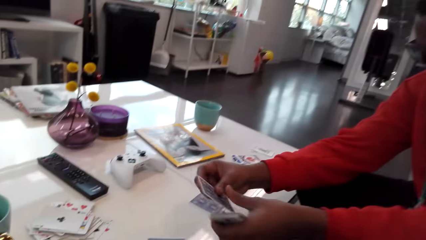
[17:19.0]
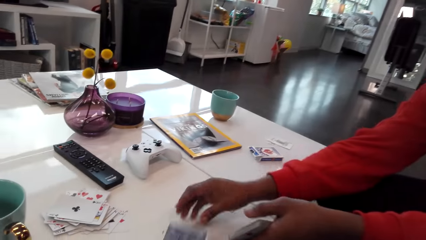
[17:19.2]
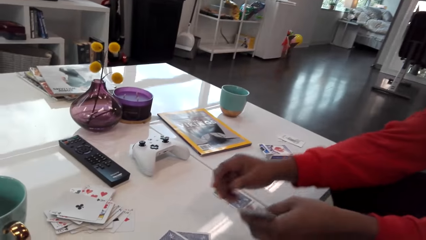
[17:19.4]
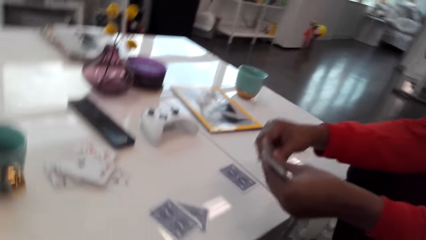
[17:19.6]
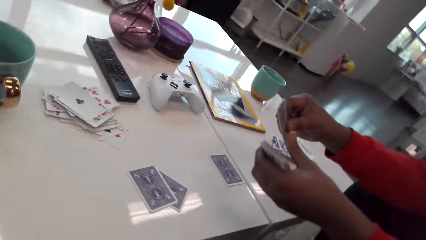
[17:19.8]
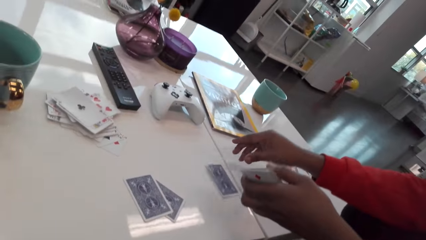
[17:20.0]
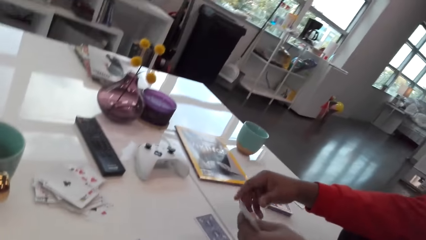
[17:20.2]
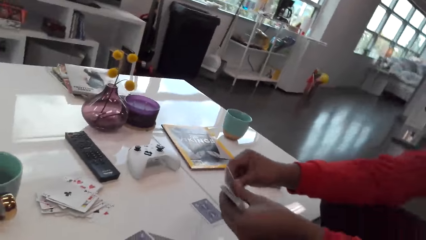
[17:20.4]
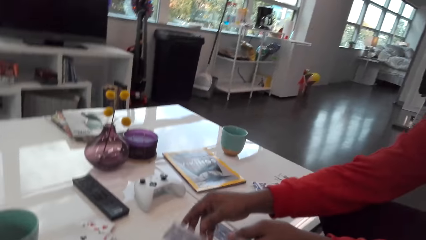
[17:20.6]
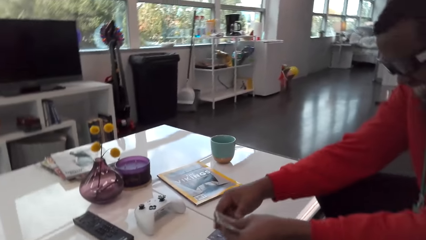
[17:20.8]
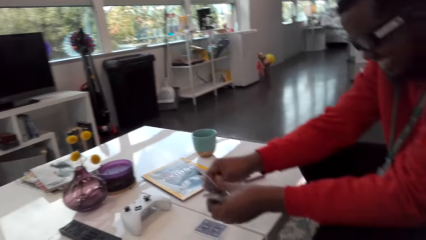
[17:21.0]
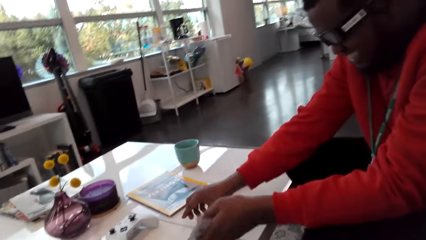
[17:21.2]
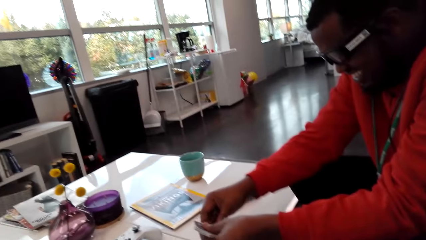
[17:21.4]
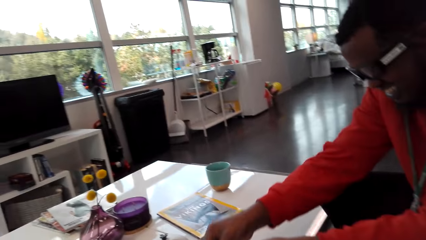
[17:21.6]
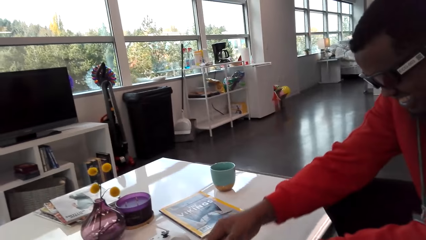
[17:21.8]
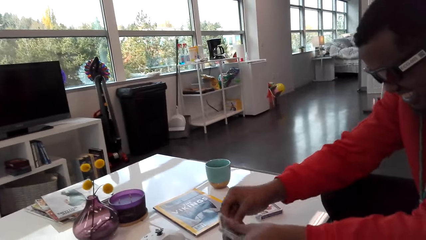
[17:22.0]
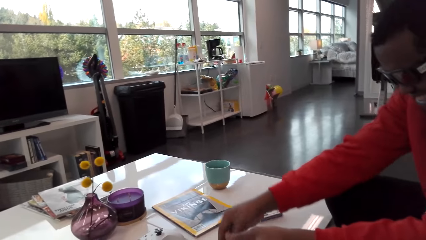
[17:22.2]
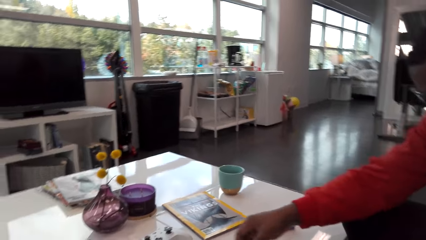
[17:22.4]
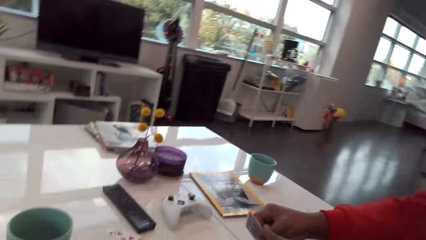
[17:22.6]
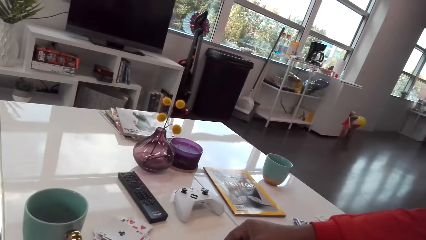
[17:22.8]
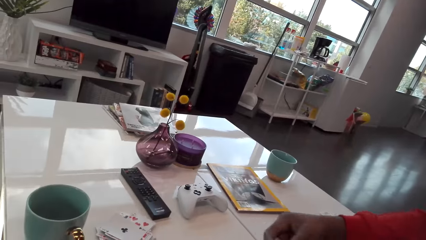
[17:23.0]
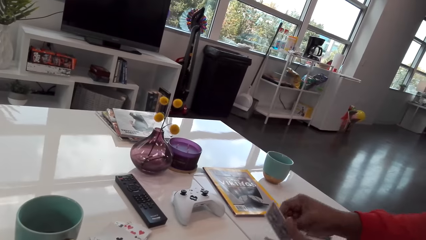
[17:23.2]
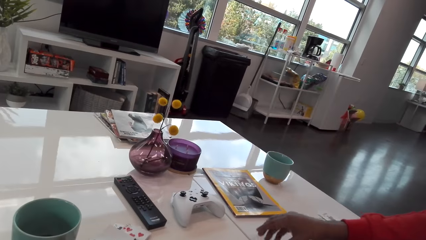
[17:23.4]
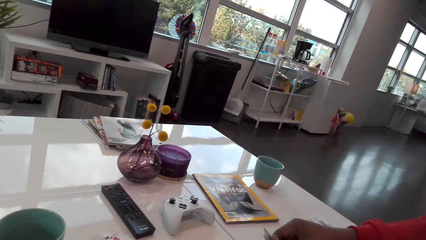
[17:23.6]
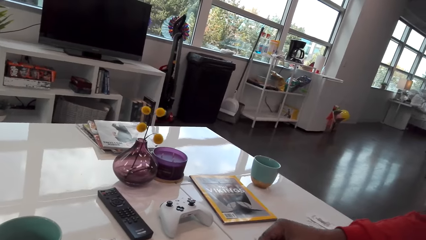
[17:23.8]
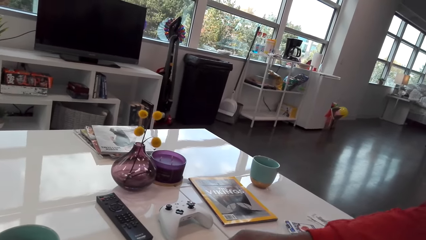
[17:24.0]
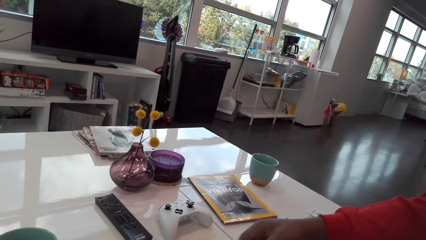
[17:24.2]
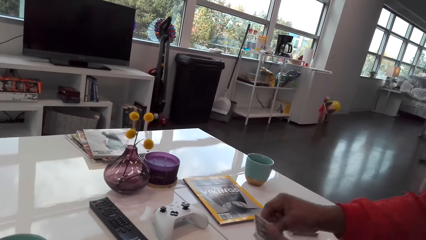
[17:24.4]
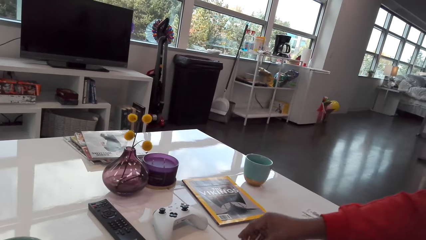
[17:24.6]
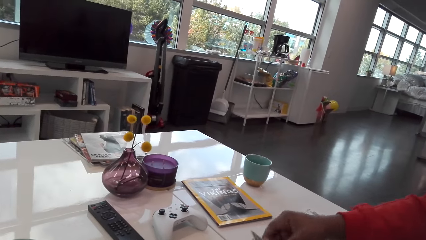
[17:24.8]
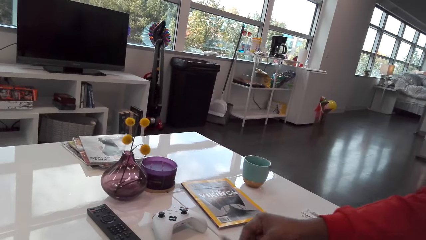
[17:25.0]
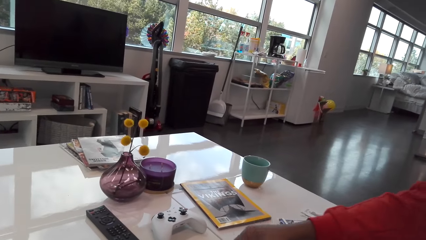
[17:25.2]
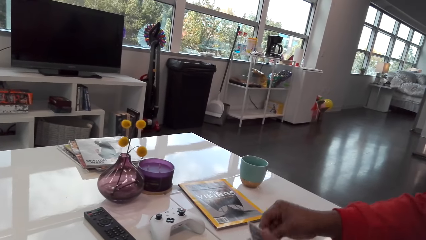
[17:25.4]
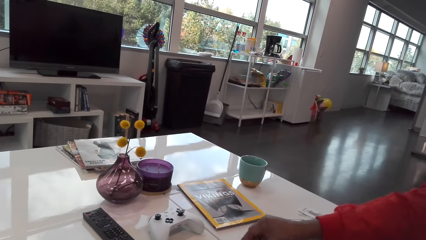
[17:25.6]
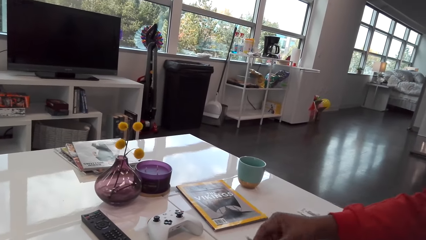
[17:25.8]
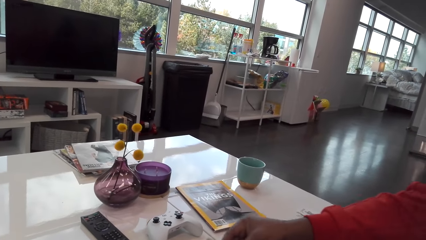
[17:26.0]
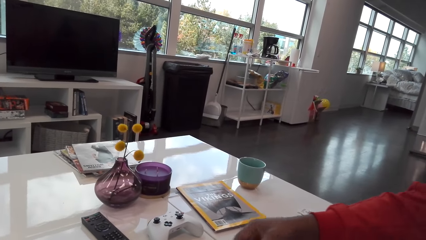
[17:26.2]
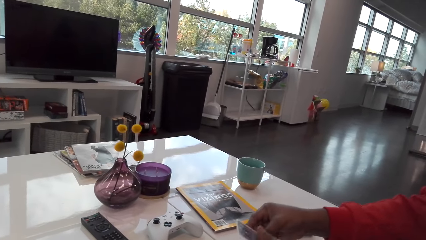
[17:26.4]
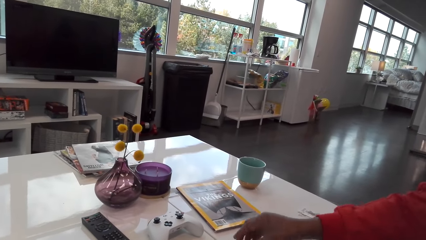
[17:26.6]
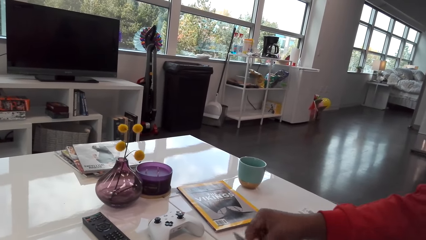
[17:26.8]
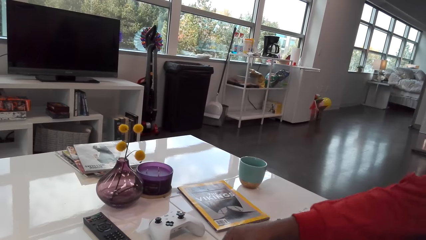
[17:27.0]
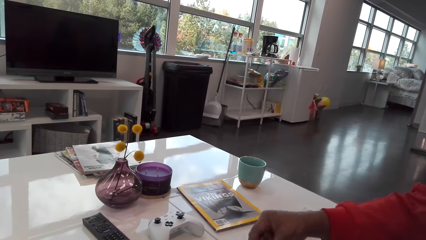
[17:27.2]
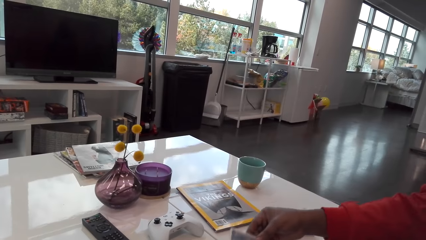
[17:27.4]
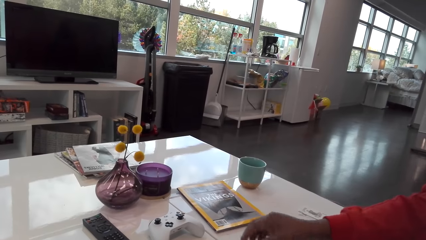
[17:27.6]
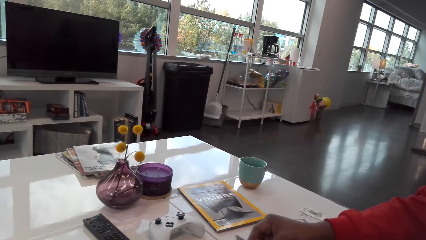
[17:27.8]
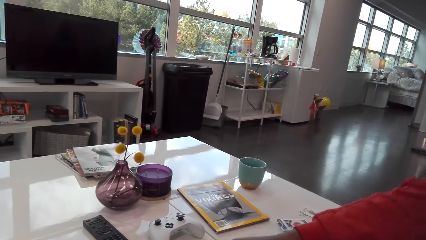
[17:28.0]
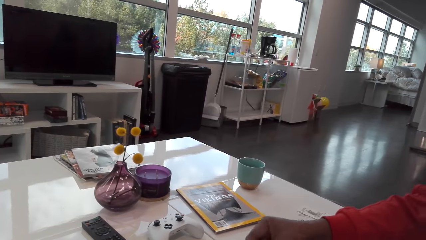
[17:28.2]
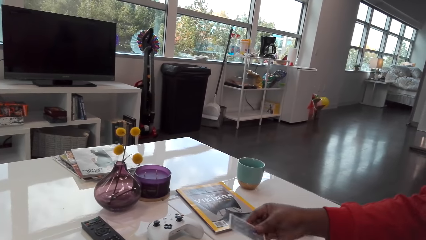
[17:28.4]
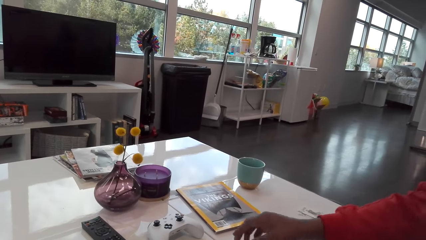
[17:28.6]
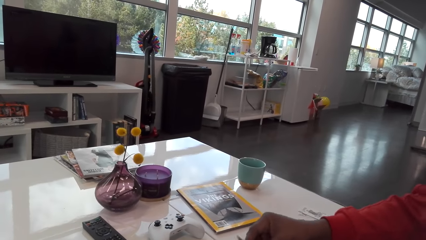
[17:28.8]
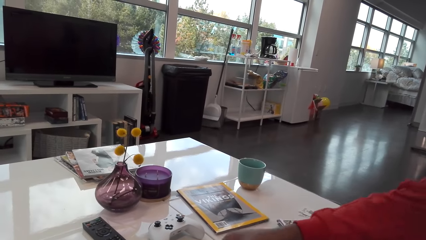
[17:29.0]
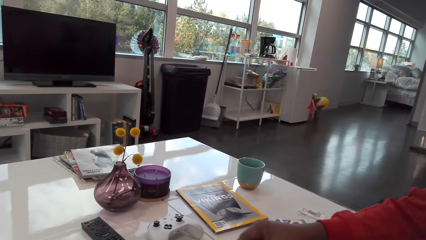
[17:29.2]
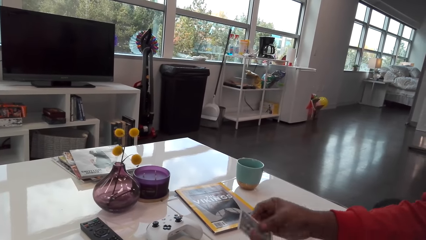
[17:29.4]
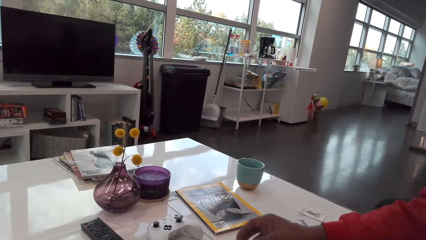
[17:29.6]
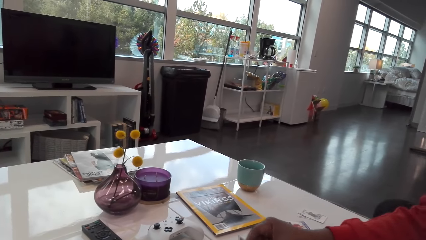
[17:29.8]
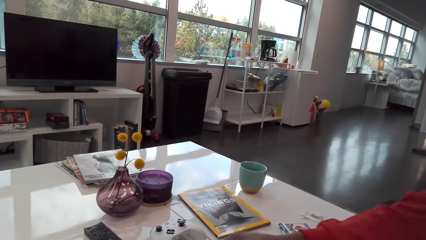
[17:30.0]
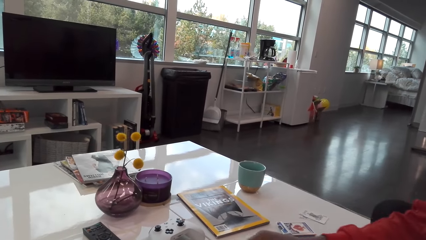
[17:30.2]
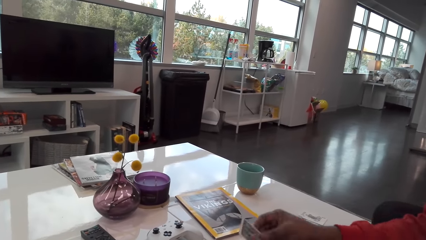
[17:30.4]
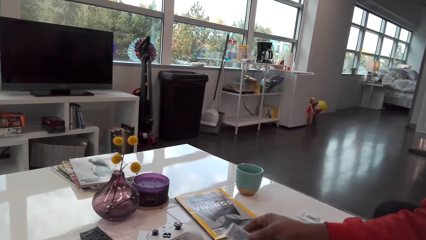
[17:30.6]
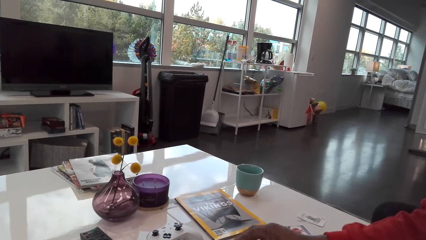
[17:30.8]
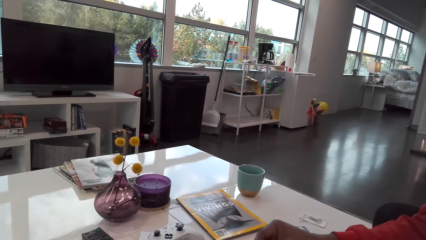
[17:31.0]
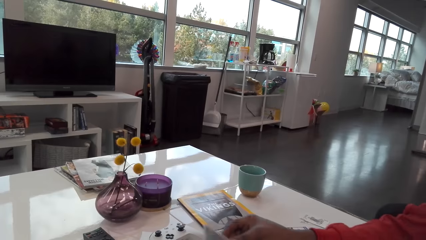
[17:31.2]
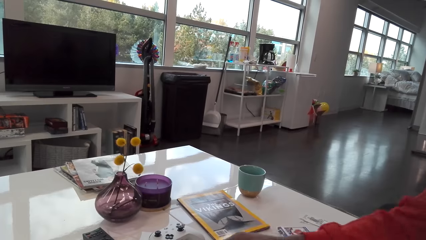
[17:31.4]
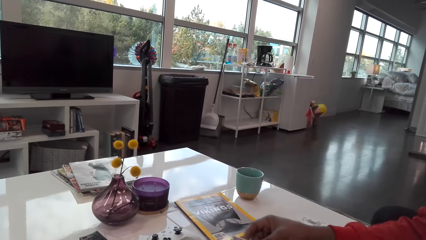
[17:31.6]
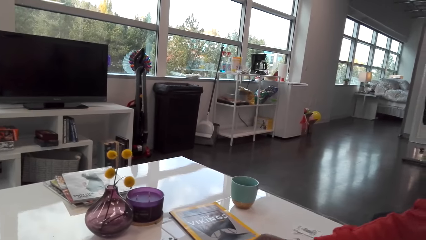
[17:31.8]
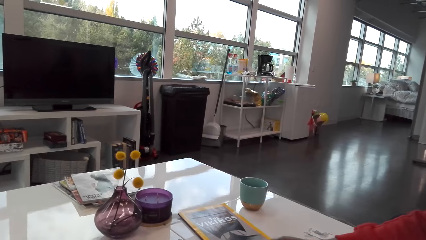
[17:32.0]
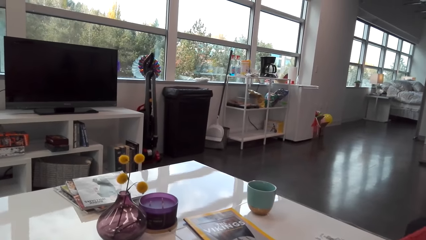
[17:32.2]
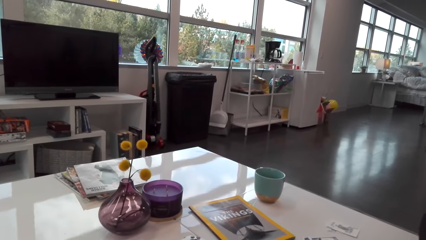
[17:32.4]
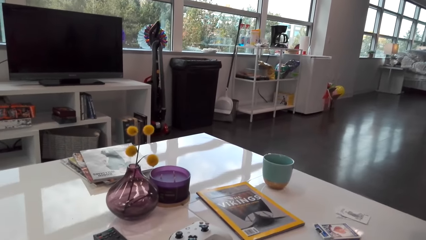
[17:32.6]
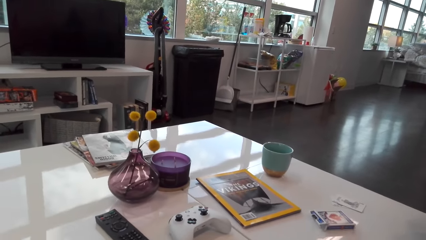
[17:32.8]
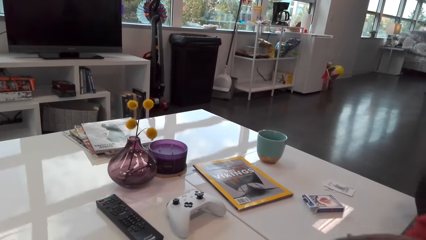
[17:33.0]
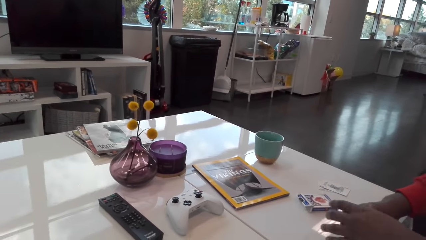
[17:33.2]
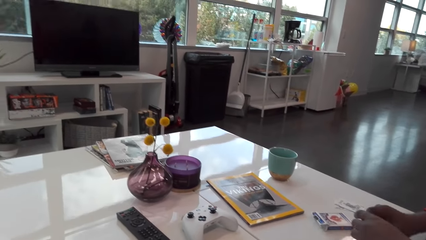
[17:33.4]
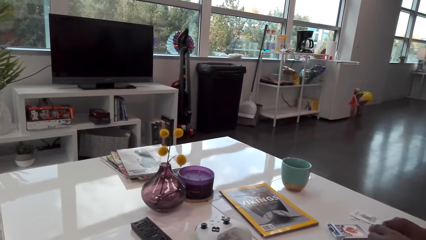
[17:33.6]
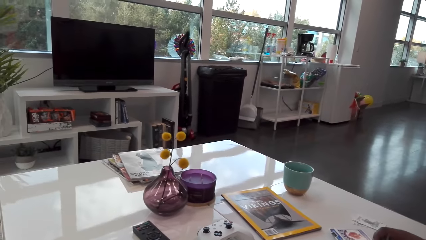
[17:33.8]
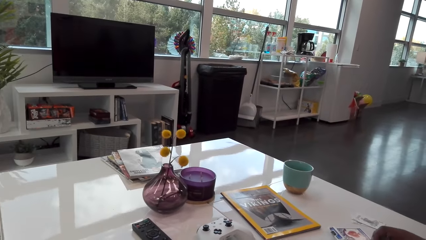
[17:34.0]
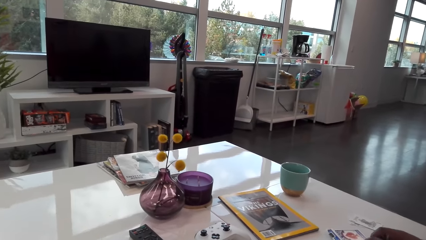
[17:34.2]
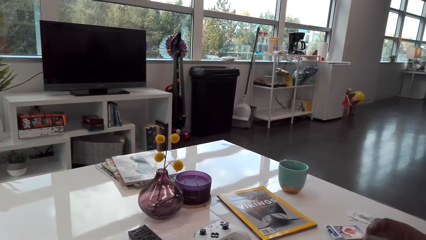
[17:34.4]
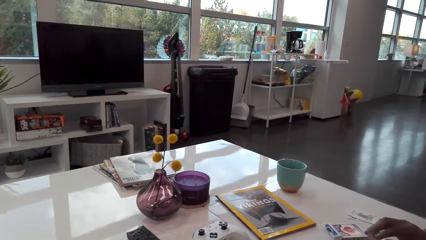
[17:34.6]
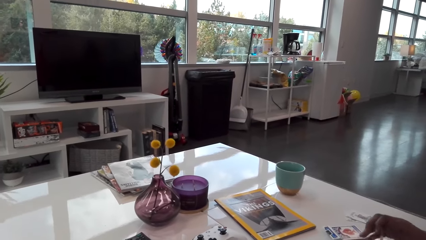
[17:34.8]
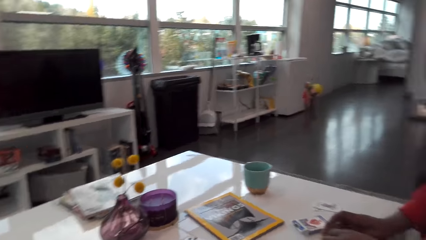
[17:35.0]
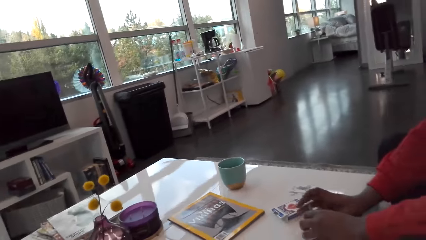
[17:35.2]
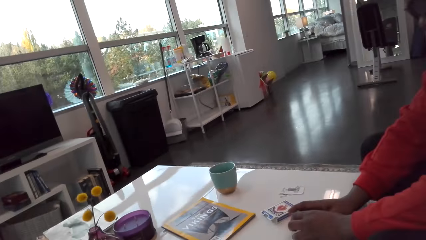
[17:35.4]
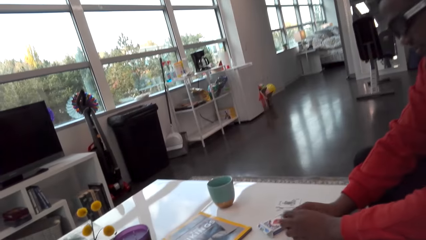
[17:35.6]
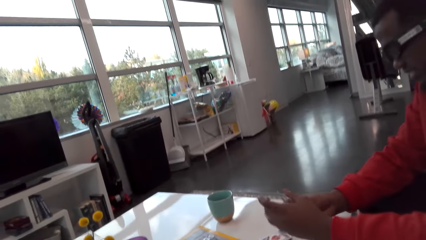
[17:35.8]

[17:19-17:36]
The man shares the cards. The man talks. The camera wearer picks up the cards. The man picks up the cards.
